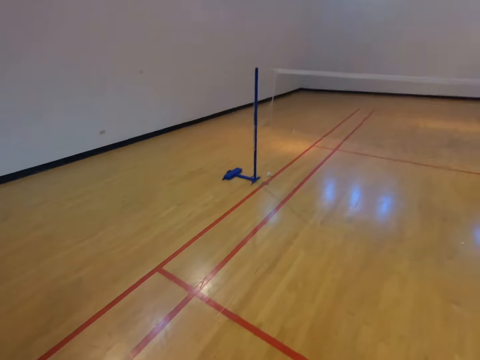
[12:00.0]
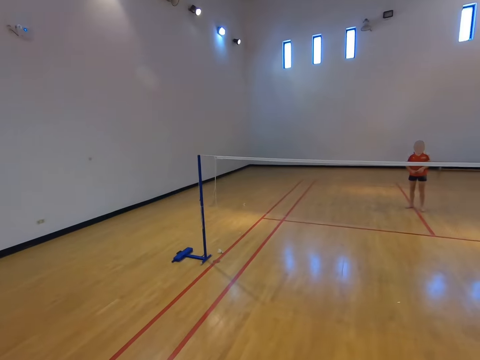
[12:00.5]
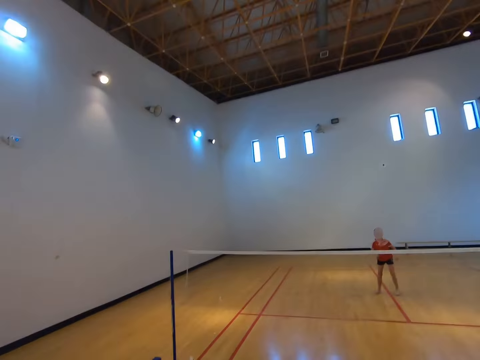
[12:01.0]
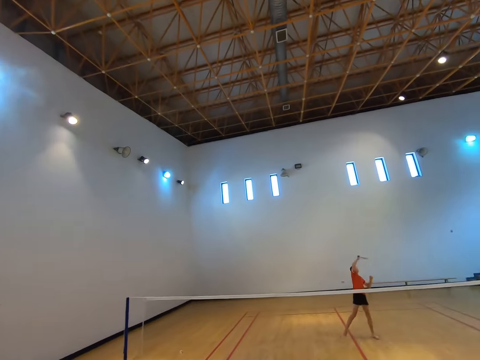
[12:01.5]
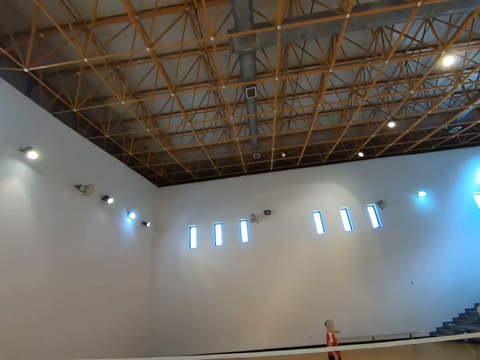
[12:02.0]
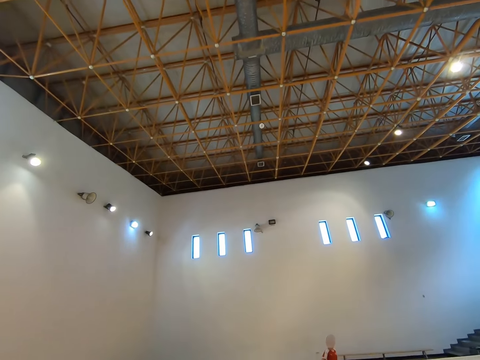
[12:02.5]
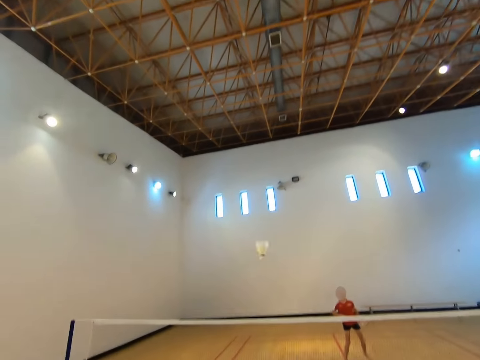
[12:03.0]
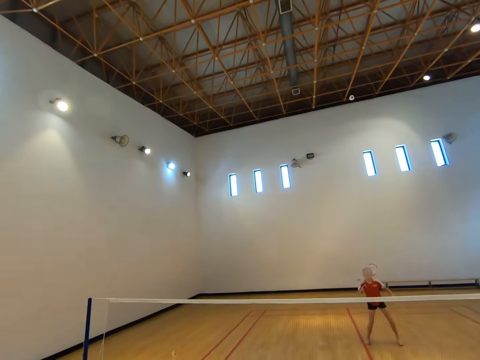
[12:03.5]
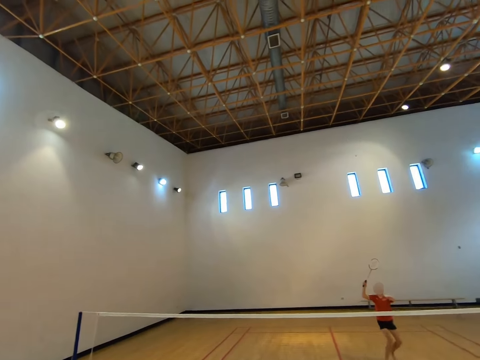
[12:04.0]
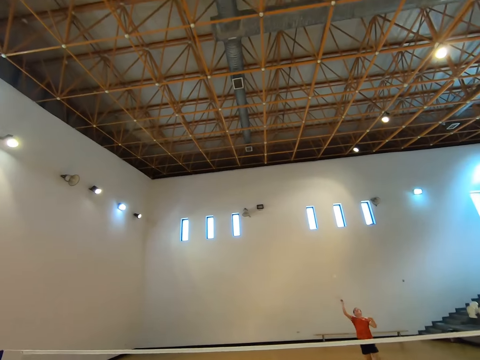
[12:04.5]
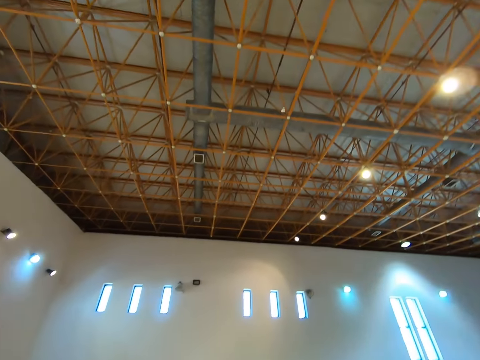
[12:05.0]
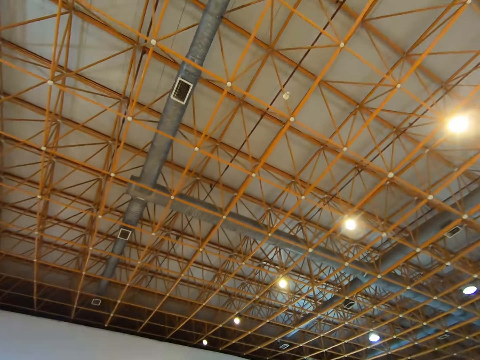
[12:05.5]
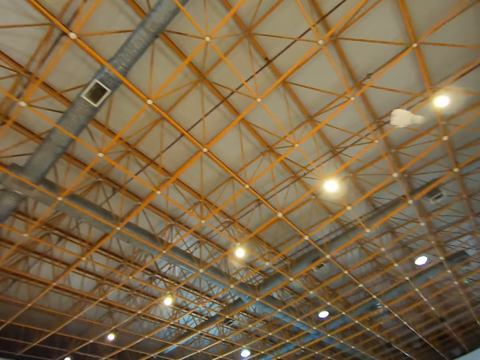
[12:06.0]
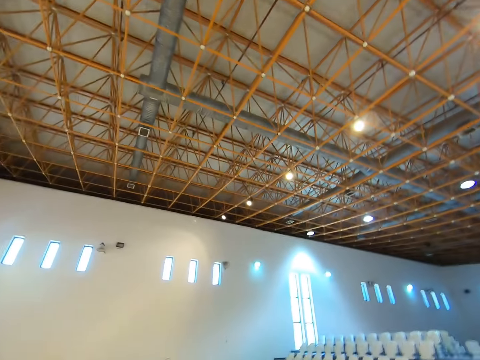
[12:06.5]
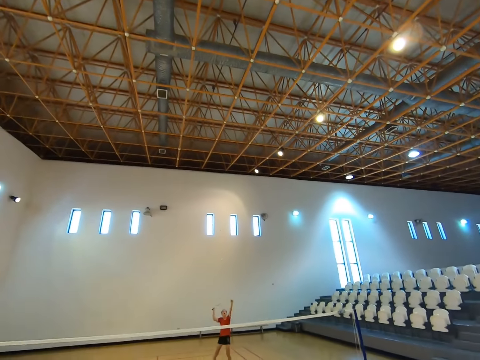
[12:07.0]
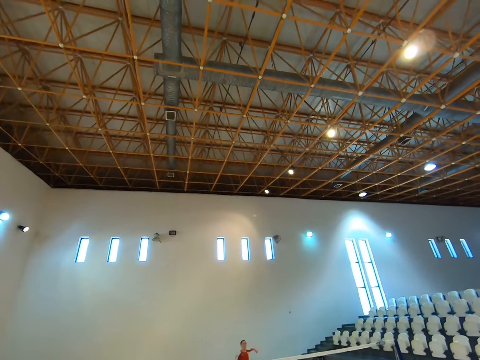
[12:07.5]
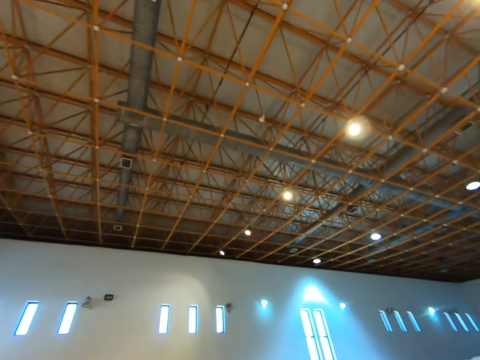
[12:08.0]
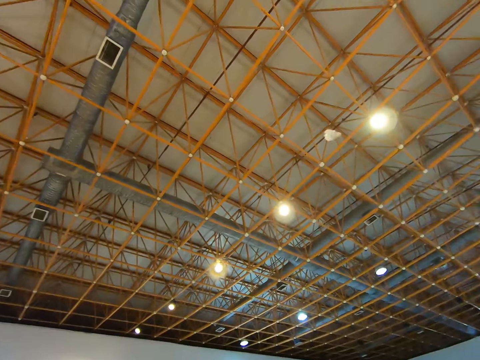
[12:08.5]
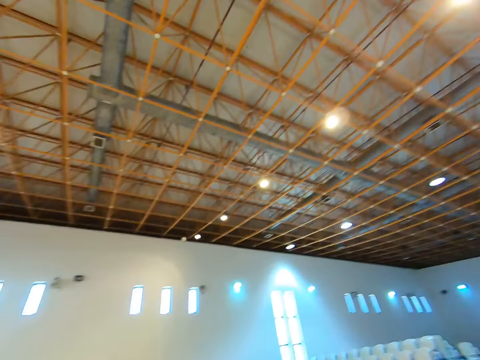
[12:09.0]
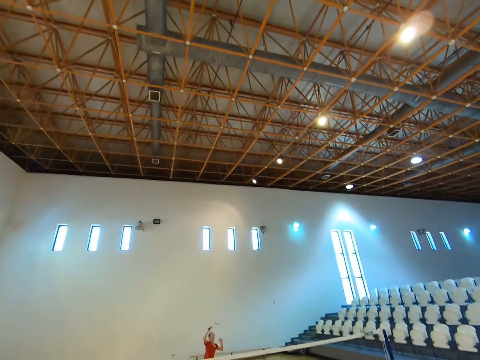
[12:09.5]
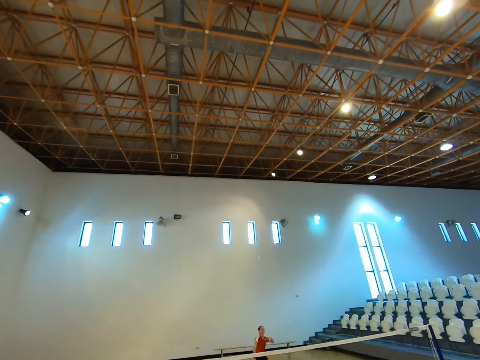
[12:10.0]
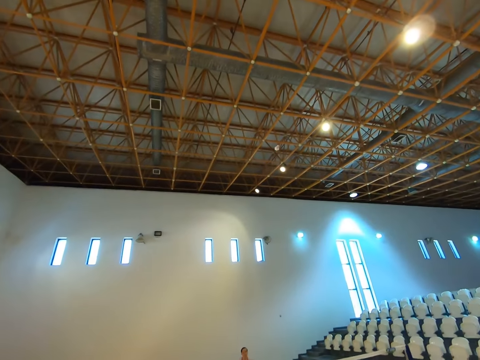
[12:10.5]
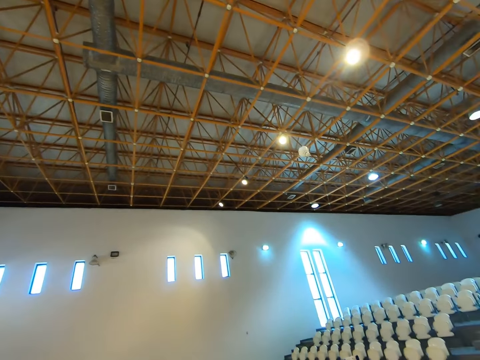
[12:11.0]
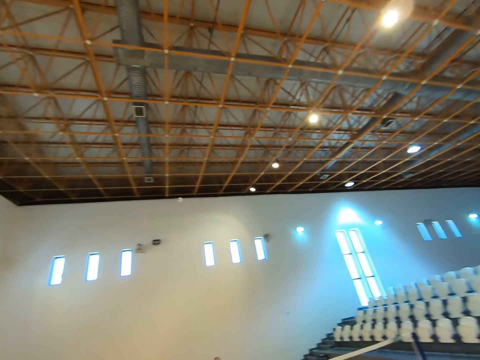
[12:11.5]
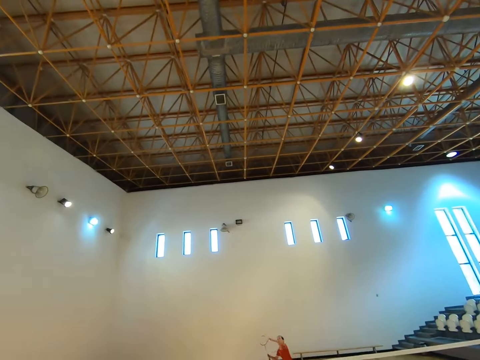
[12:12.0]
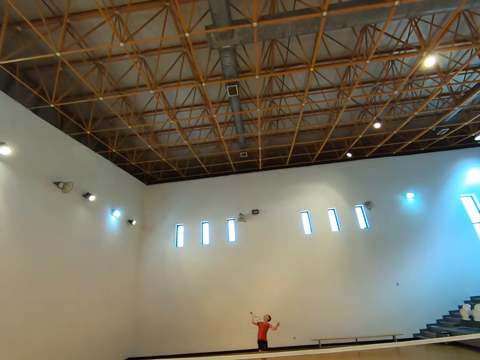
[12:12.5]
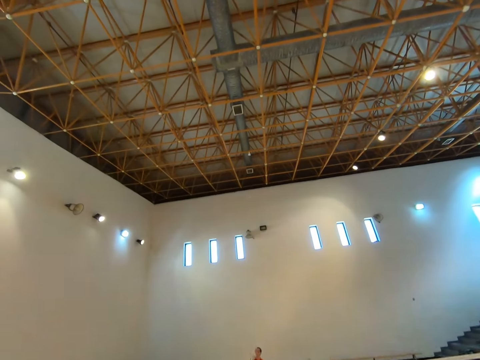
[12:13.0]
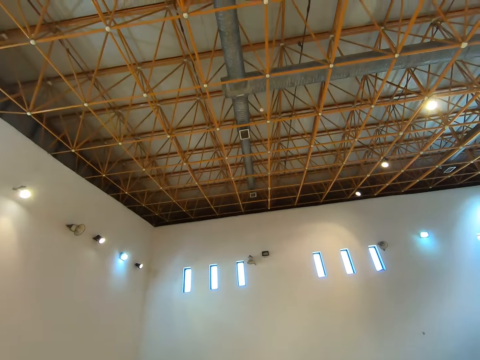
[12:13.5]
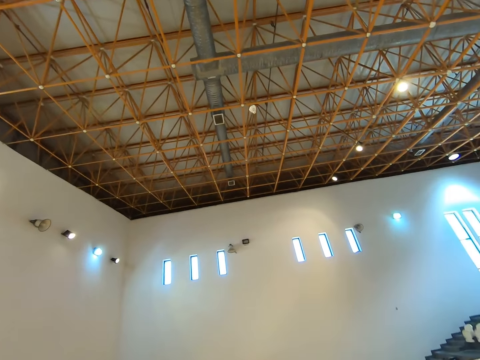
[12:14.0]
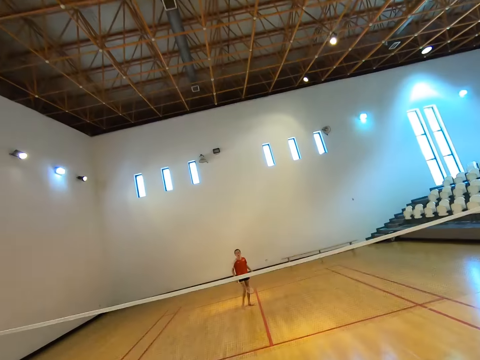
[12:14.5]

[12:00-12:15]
The camera wearer plays badminton with a boy. They hit a shuttlecock with a racket. The boy hits the shuttlecock with a racket. The camera wearer hits the shuttlecock with the racket. The boy hits the shuttlecock with the racket.

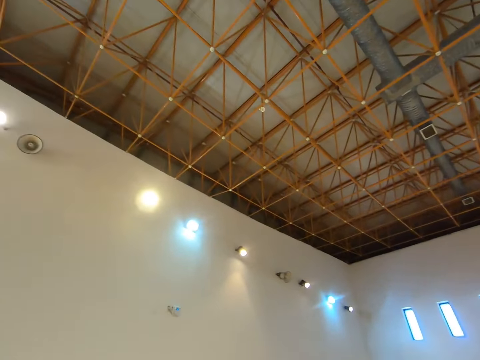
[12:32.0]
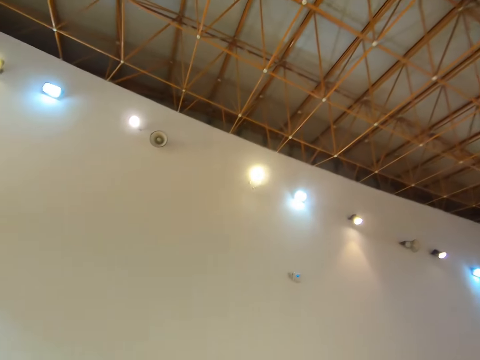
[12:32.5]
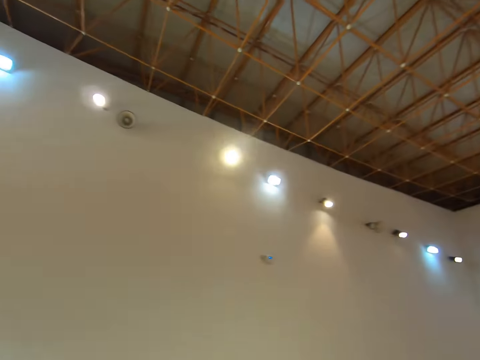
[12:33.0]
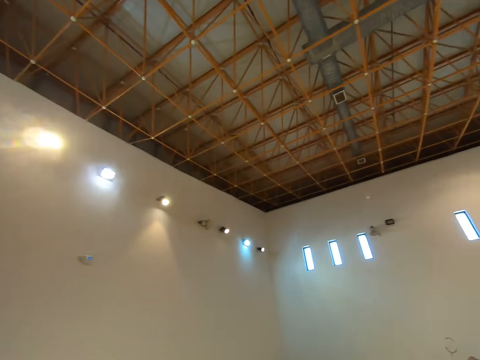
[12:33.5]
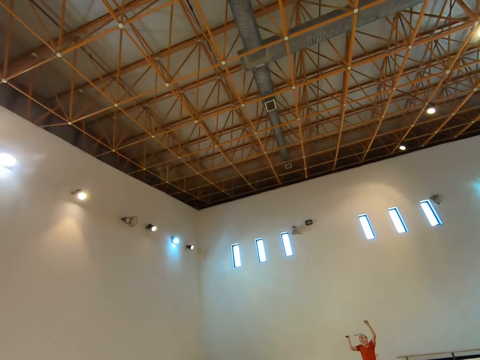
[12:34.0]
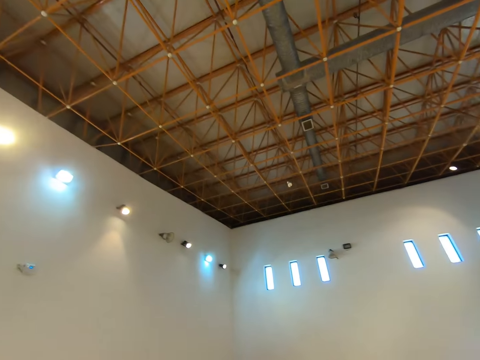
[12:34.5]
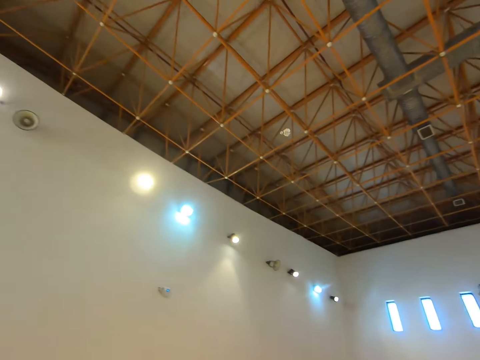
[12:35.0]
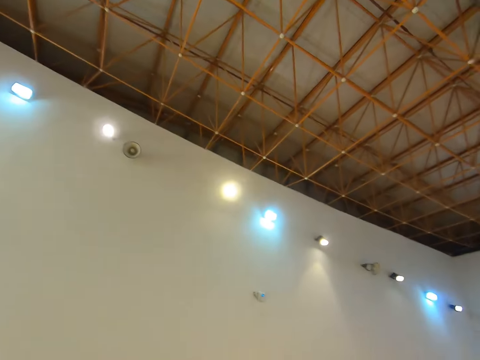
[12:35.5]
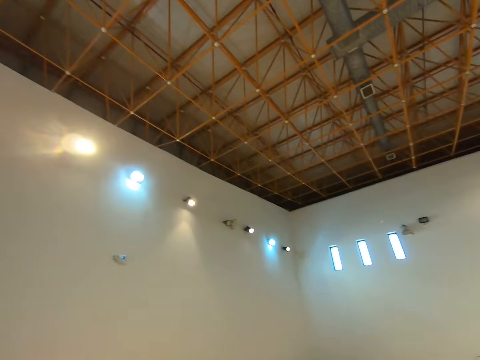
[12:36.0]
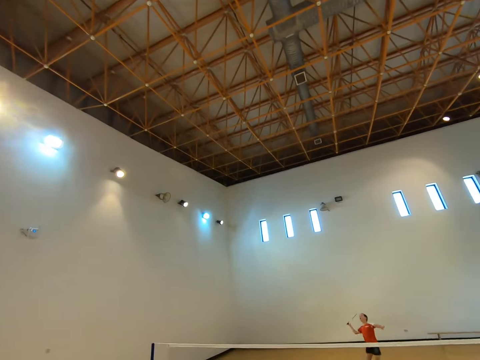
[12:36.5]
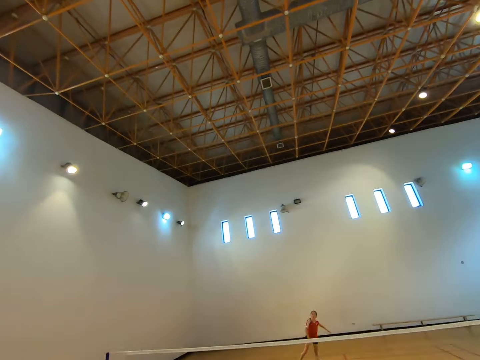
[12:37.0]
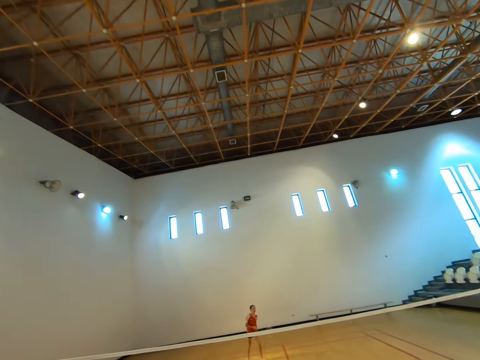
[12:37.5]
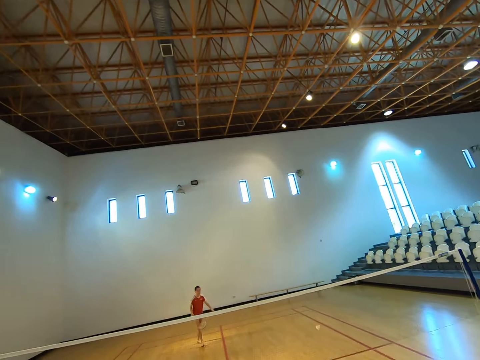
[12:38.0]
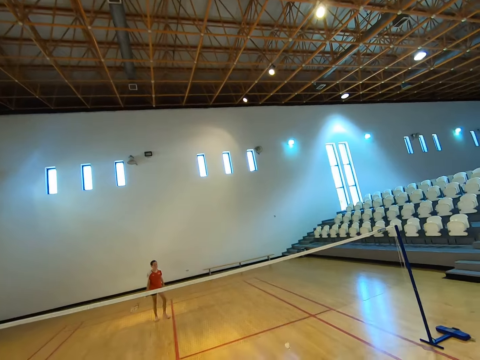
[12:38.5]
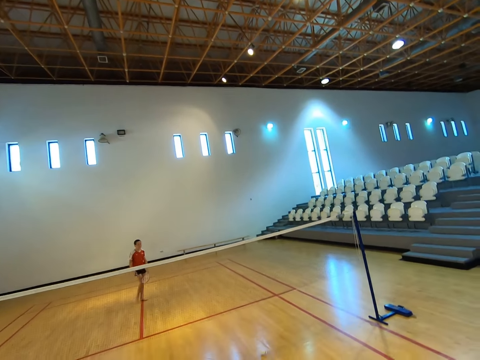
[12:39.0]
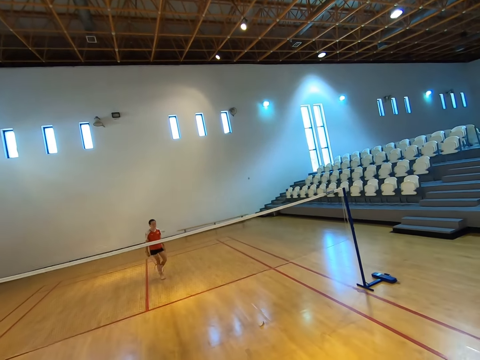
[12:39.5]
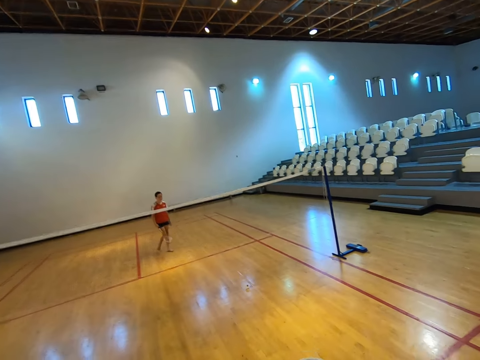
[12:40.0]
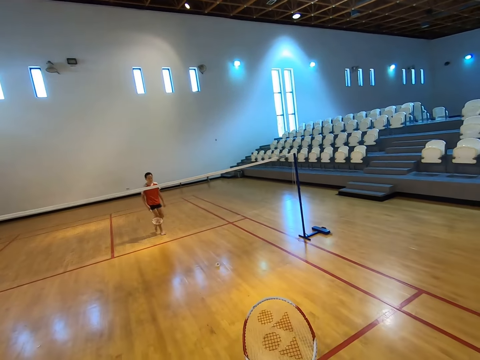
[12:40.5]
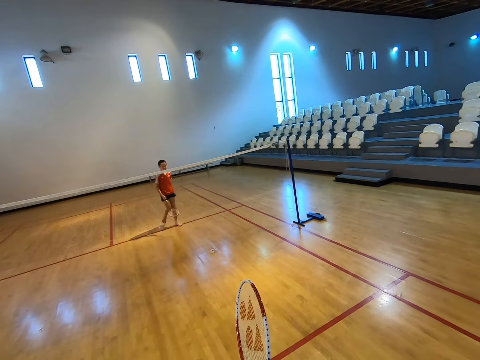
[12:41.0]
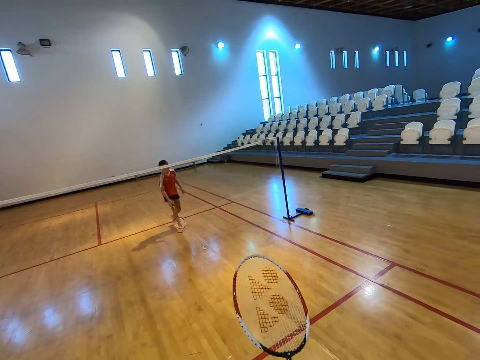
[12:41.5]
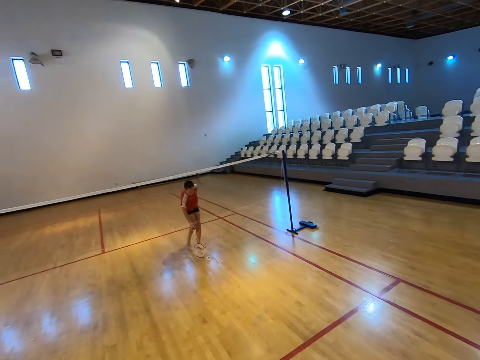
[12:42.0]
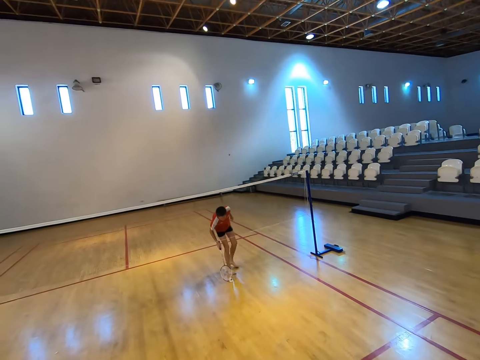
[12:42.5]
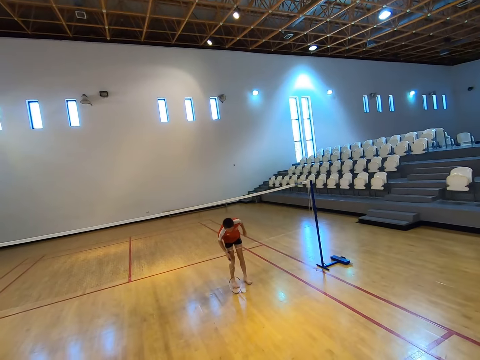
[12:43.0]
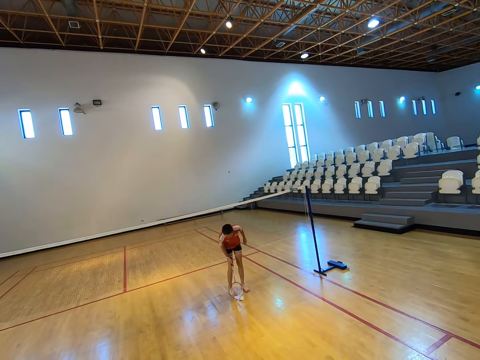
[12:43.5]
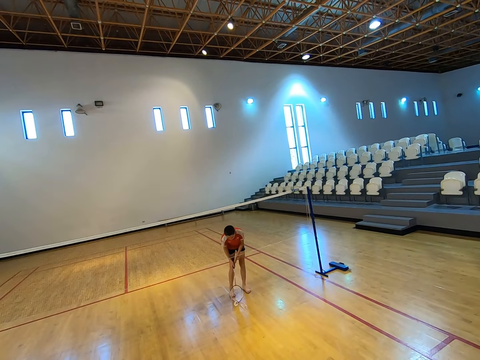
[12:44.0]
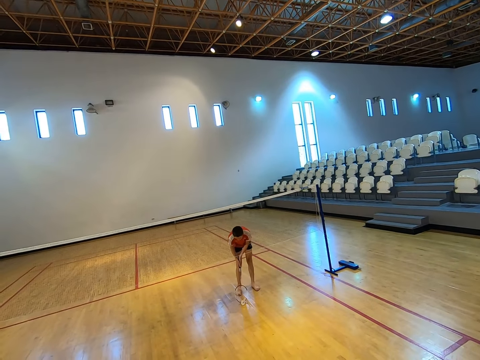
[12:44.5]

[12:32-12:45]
The camera wearer hits a shuttlecock with a racket. A boy walks towards the shuttlecock. The boy picks up the shuttlecock with the racket.
